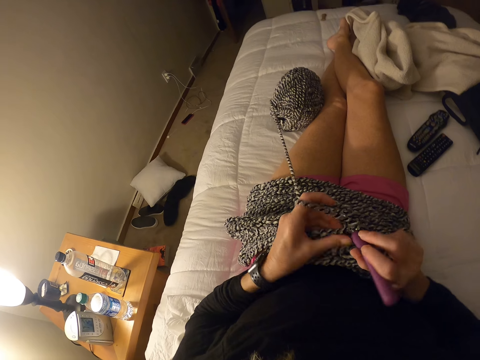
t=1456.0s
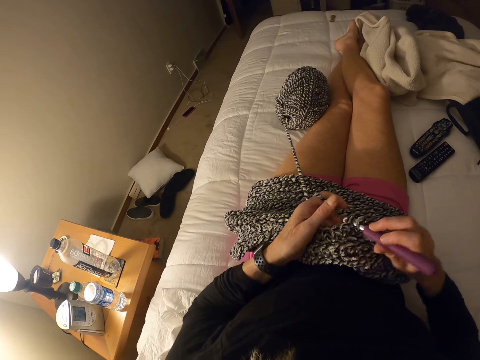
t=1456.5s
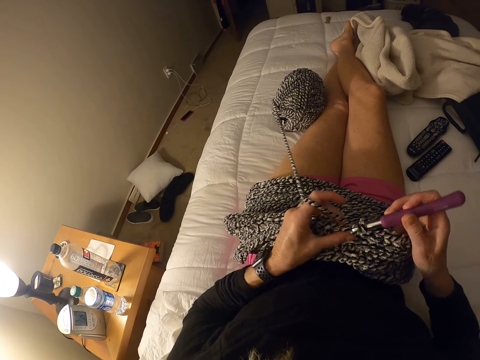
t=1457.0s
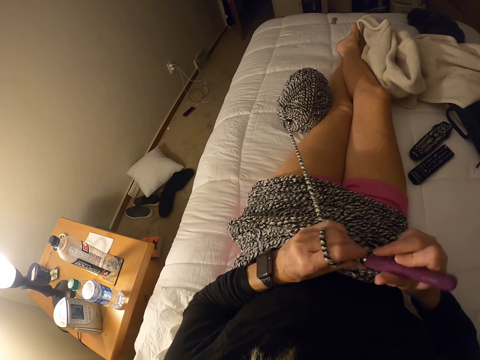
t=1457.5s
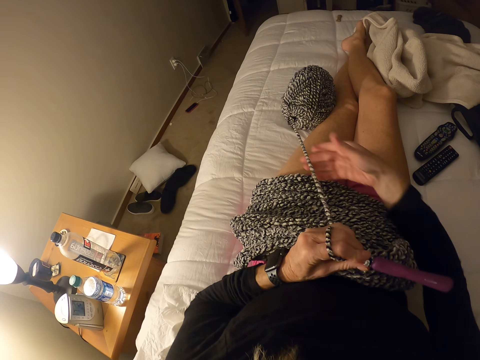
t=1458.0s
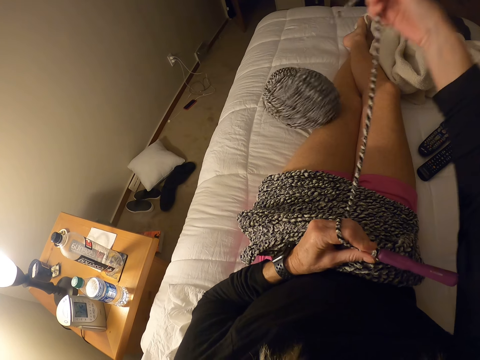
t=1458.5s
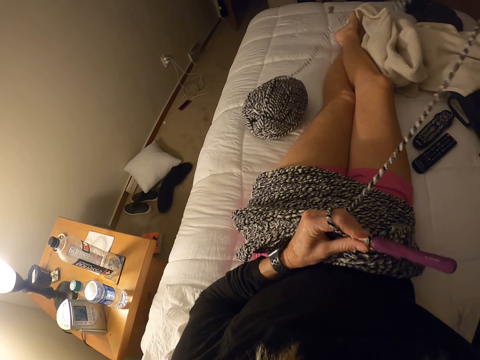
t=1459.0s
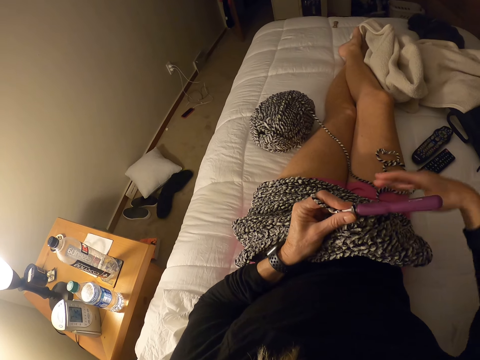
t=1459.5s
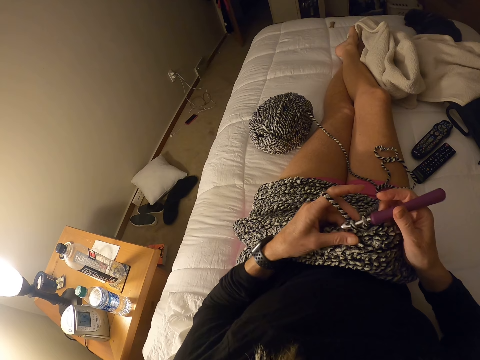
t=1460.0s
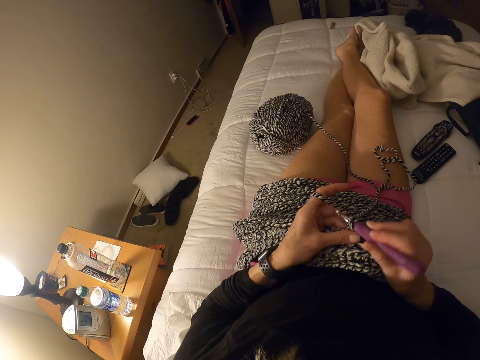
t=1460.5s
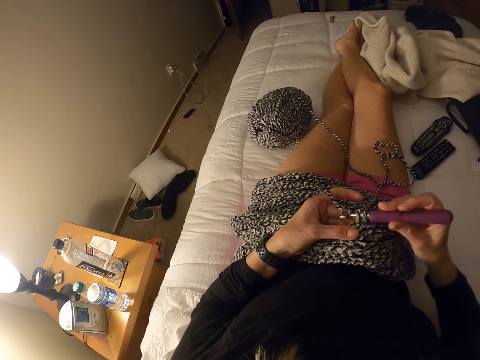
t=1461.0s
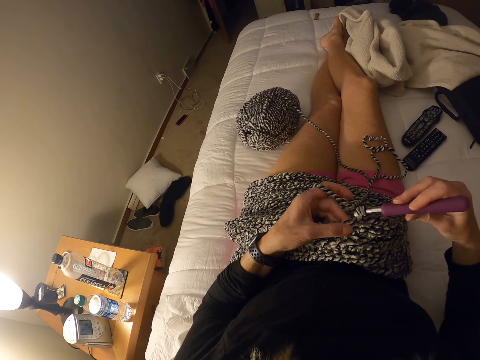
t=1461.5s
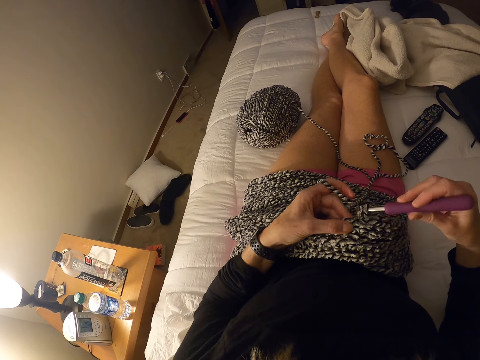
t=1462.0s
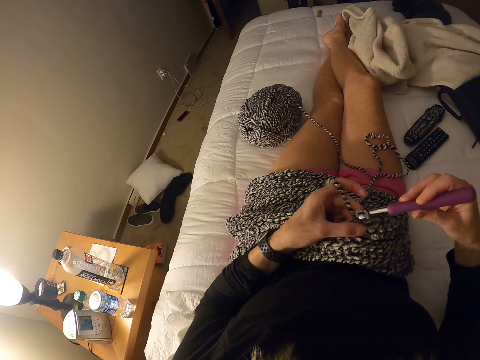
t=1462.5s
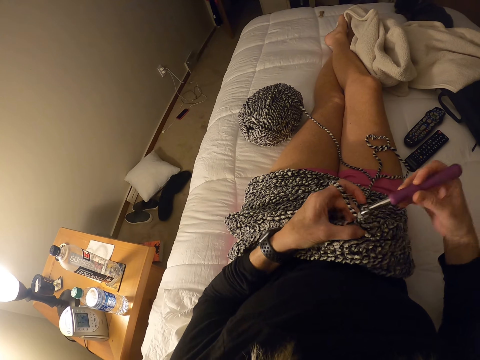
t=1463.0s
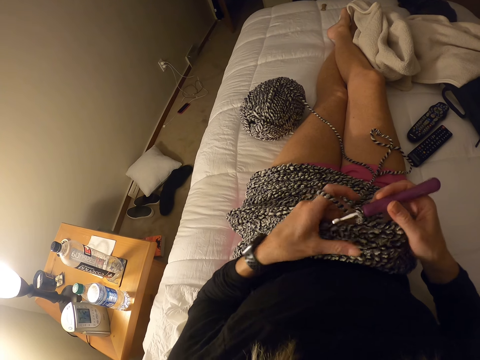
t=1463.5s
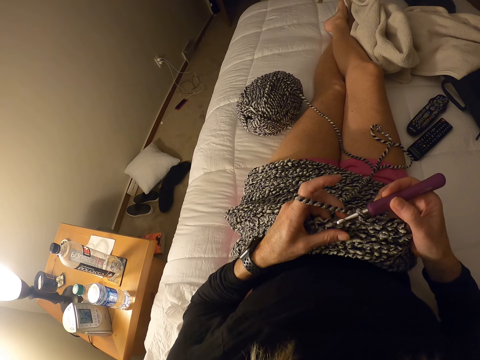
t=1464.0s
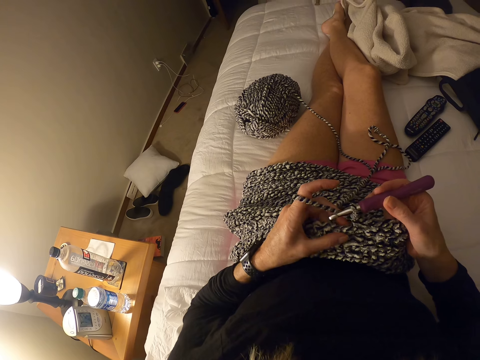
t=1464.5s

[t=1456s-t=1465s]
The camera wearer pulls knitting yarn. They knit a garment using a knitting needle.

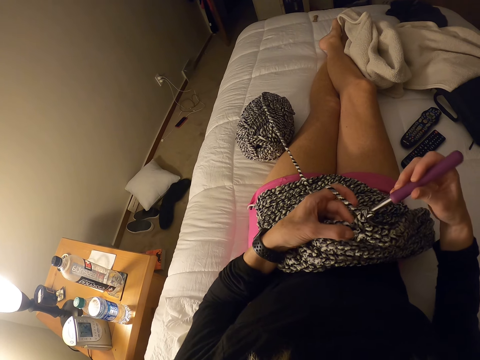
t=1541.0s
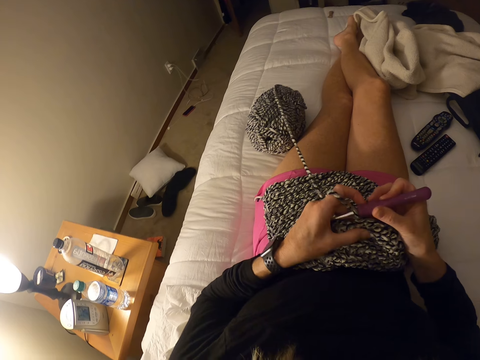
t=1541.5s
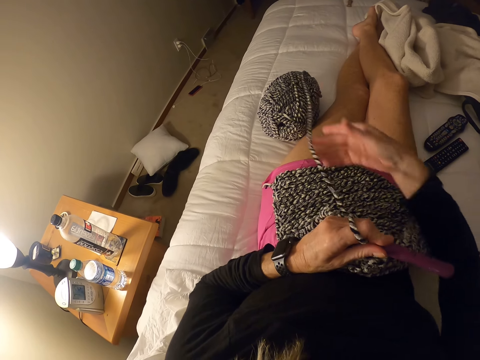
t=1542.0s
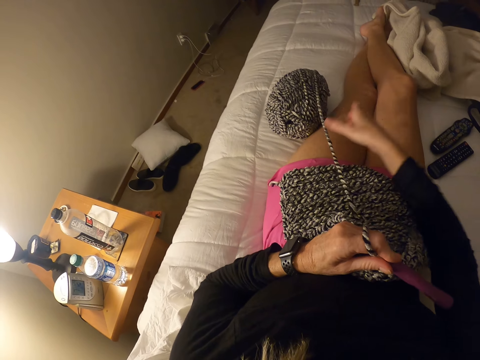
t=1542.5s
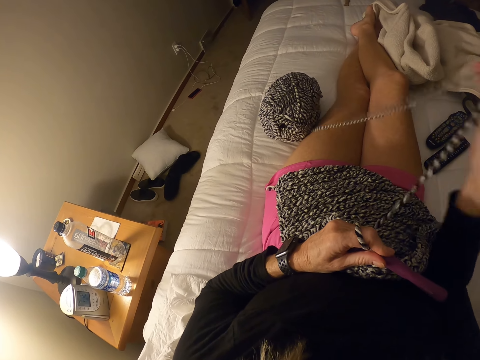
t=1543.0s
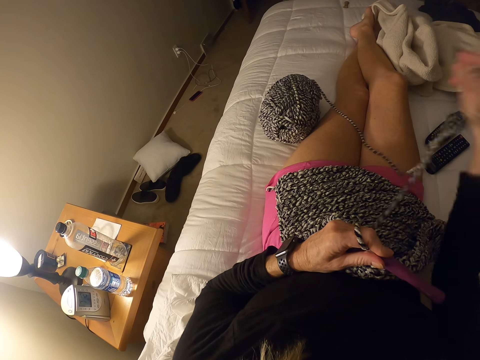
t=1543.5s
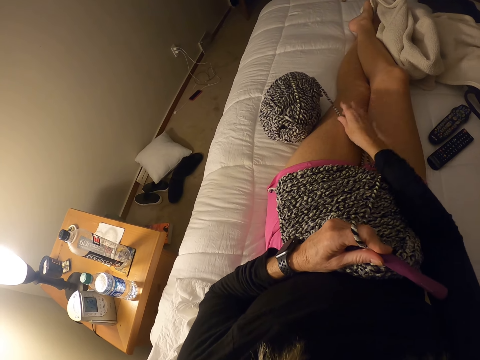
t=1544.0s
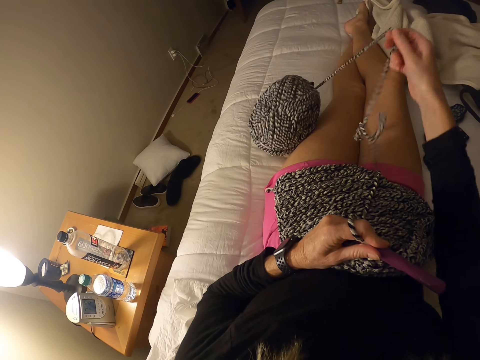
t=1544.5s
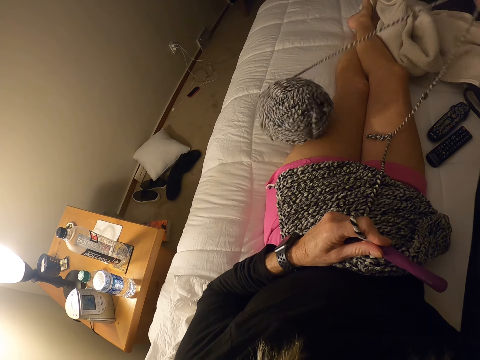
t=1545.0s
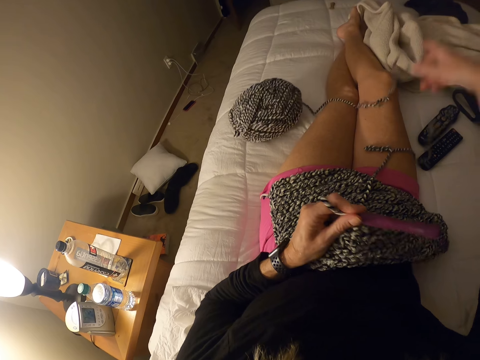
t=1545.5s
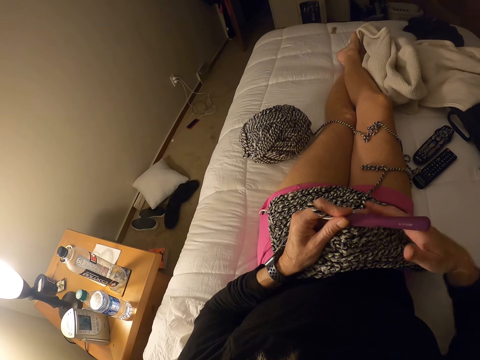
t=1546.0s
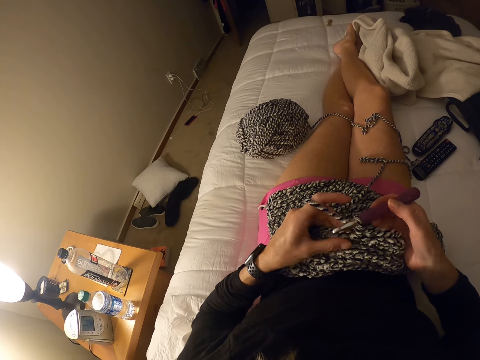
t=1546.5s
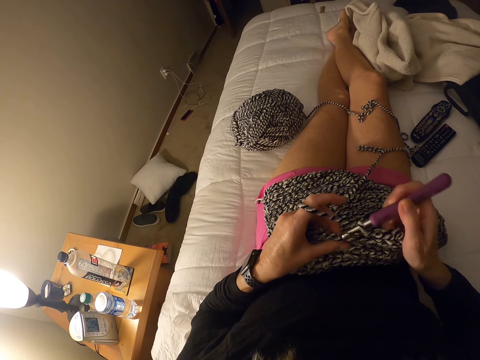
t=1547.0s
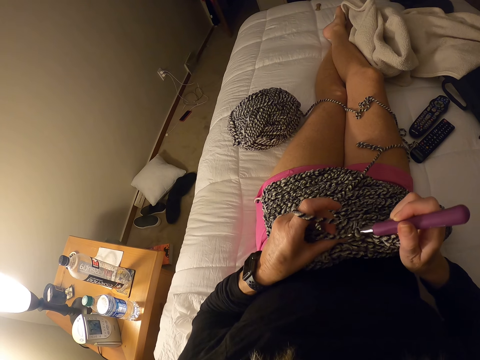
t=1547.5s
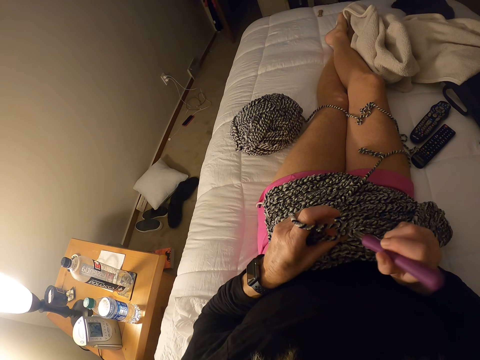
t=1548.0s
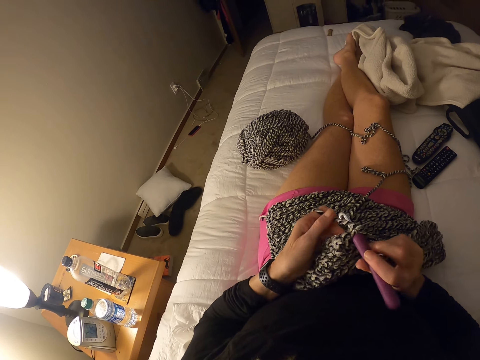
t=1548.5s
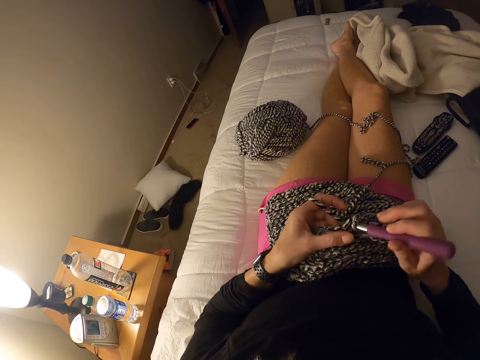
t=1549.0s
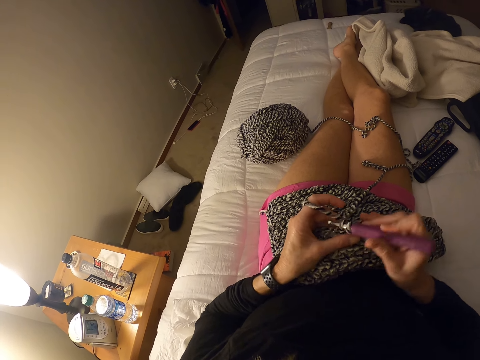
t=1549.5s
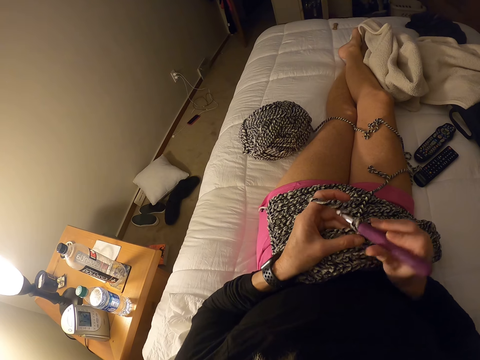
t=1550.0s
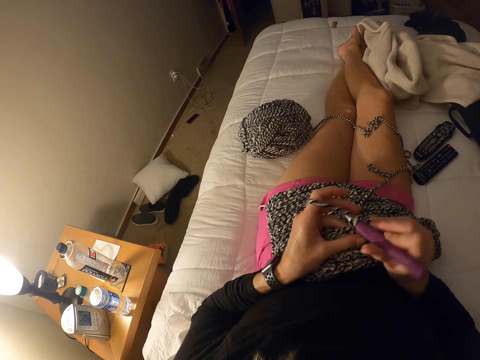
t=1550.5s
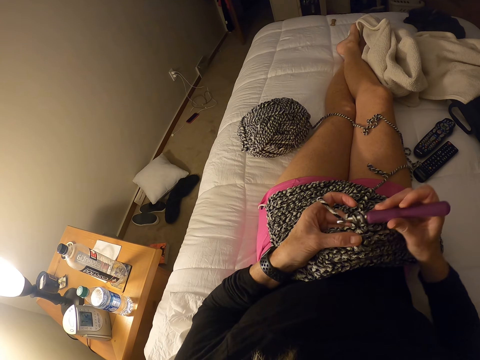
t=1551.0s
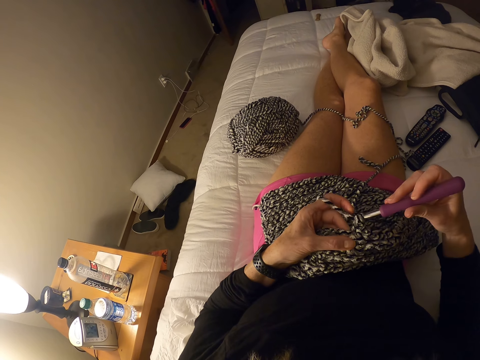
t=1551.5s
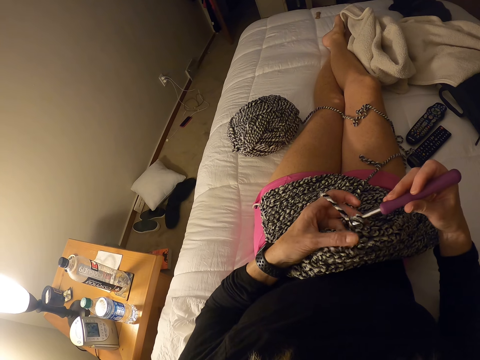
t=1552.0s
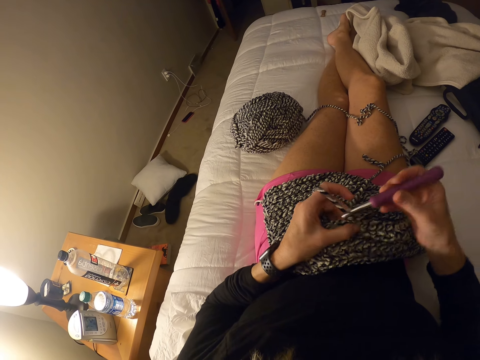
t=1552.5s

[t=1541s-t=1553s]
The camera wearer pulls knitting yarn. They knit a garment using a knitting needle.

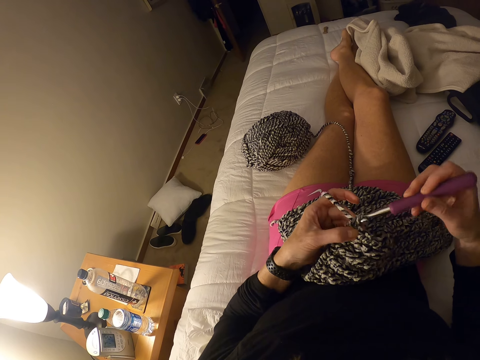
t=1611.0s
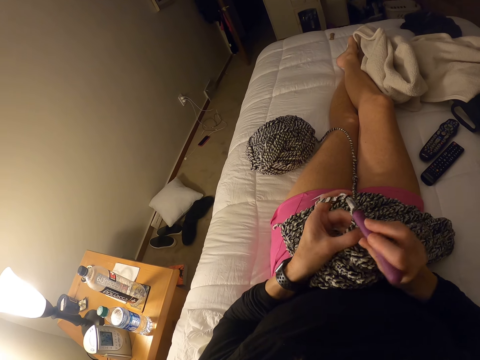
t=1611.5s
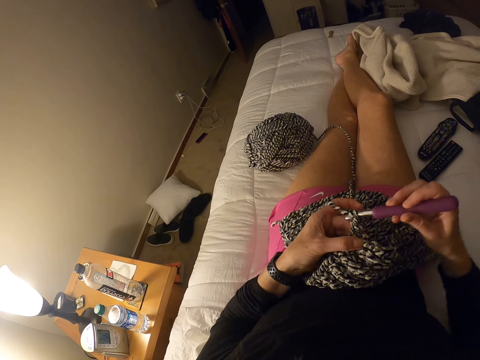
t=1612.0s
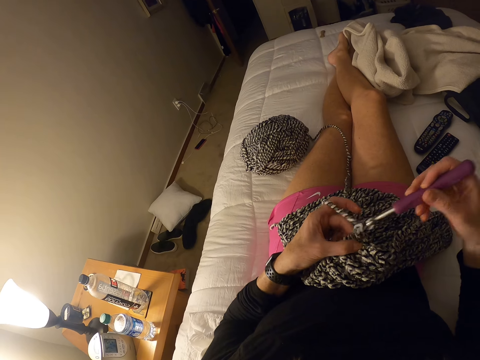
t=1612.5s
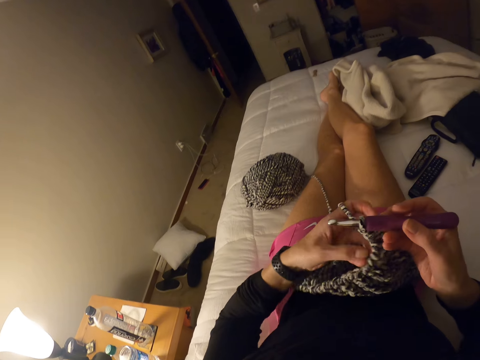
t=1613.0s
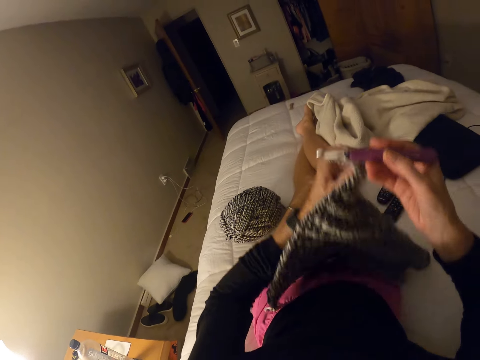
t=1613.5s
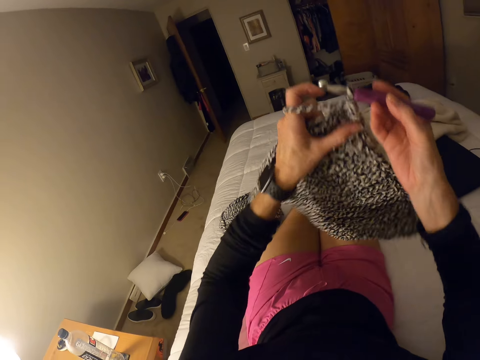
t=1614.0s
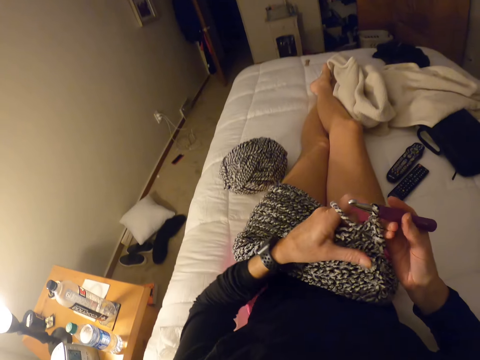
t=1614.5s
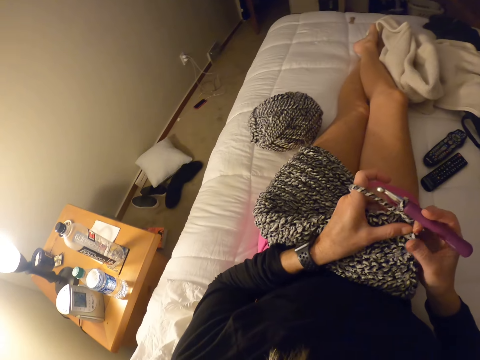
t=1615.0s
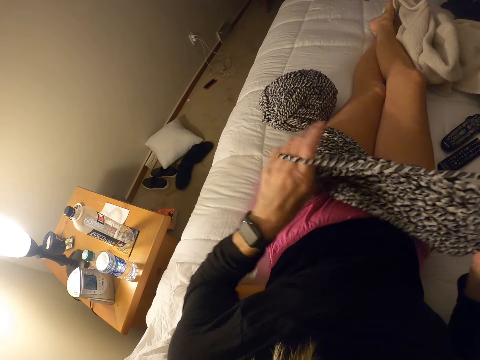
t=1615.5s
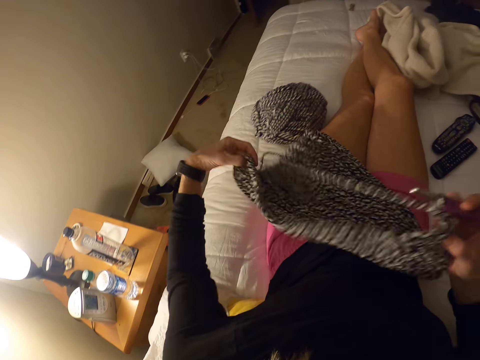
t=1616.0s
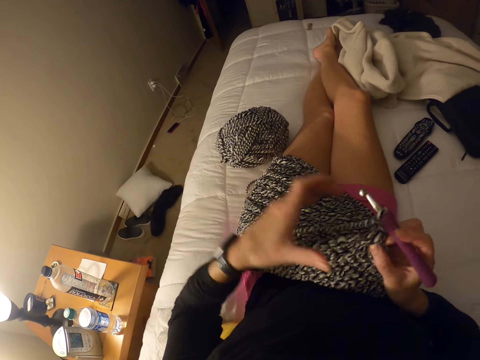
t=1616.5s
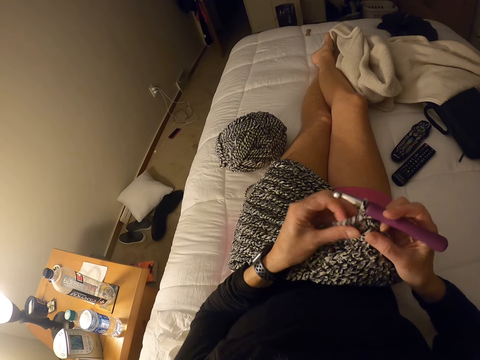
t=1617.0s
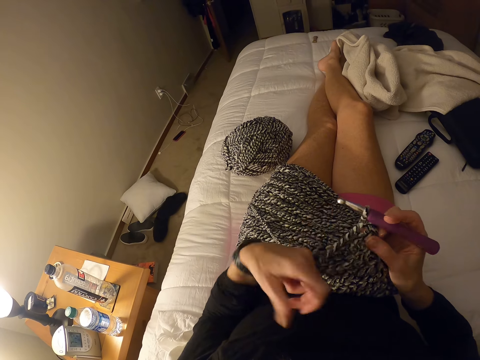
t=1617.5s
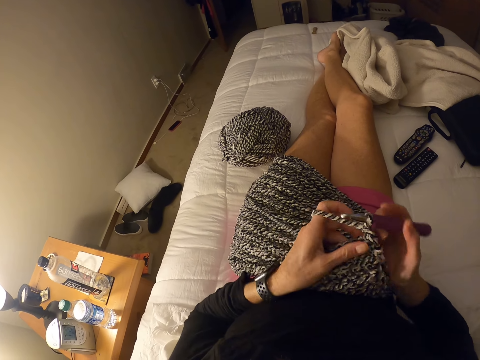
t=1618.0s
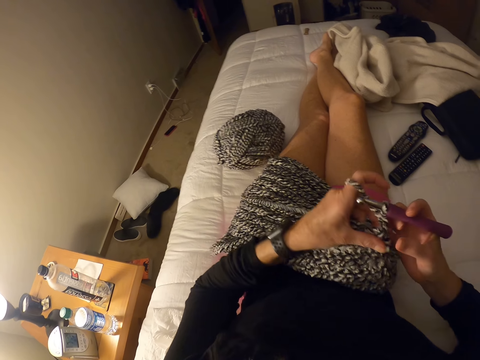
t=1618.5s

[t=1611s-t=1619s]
The camera wearer raises the garment up. She flips the sewn fabric with both hands. She lays the garment down on her lap. She stretches the sewn fabric with her left hand.
